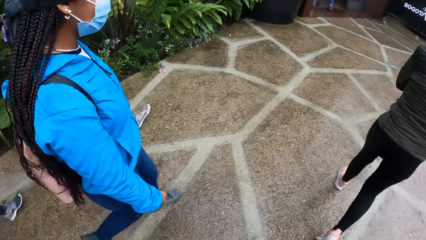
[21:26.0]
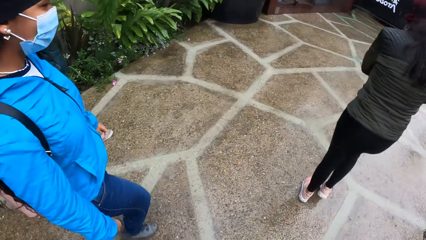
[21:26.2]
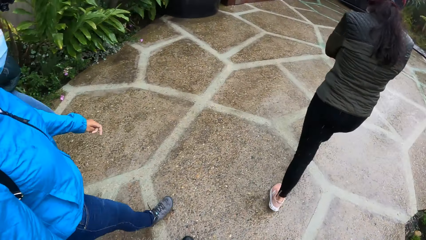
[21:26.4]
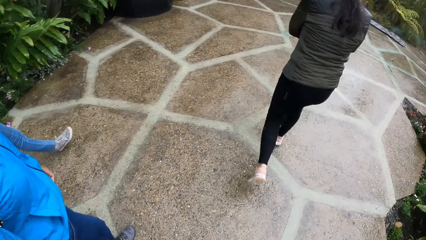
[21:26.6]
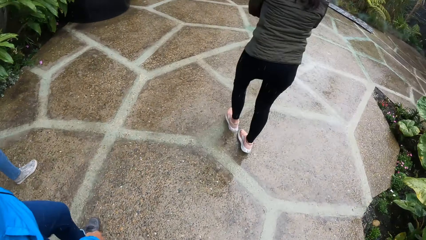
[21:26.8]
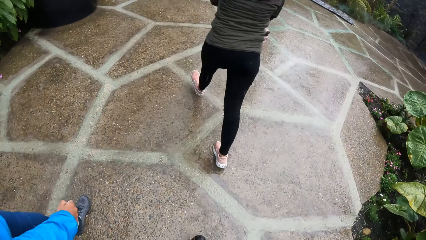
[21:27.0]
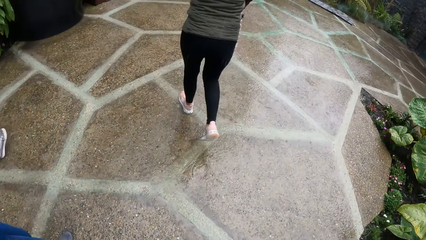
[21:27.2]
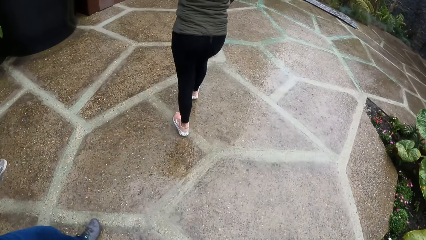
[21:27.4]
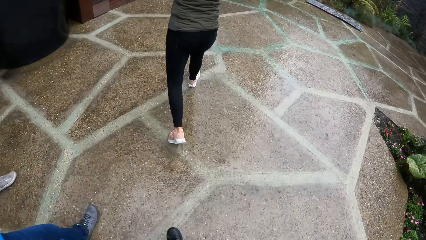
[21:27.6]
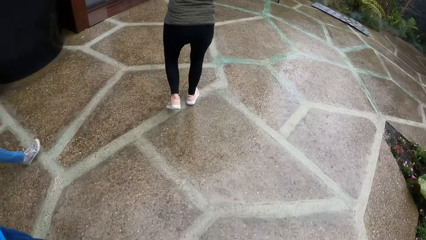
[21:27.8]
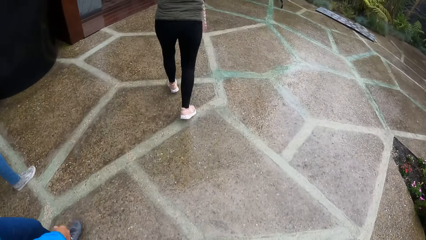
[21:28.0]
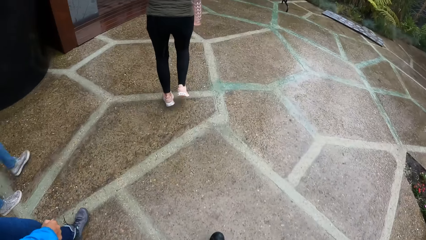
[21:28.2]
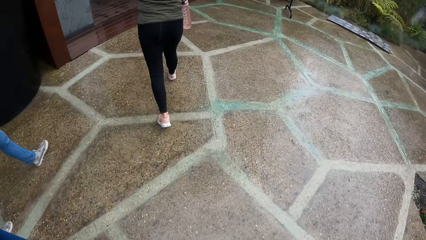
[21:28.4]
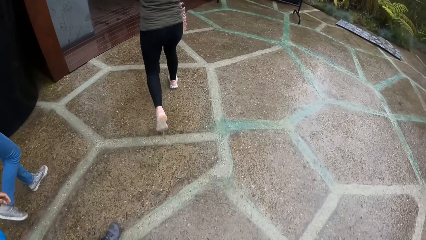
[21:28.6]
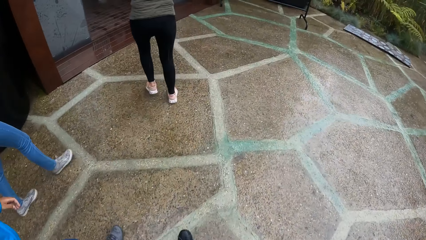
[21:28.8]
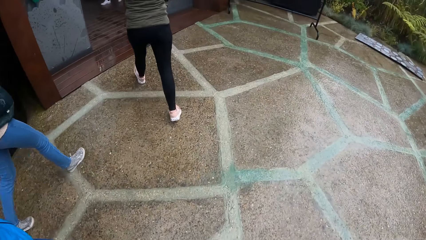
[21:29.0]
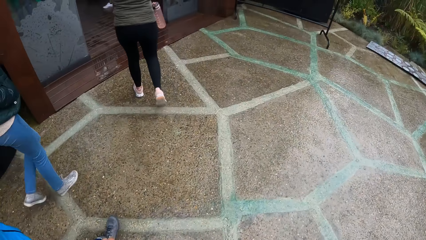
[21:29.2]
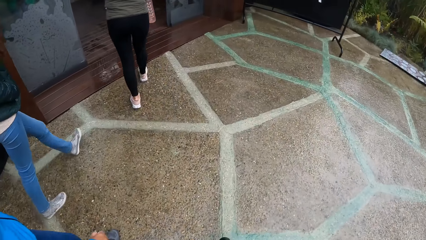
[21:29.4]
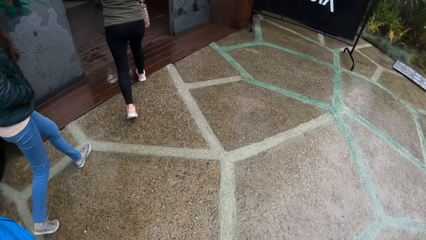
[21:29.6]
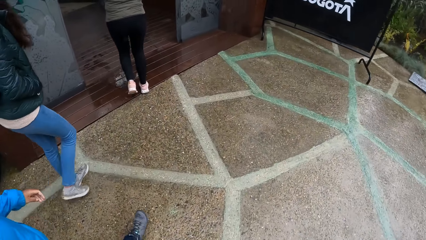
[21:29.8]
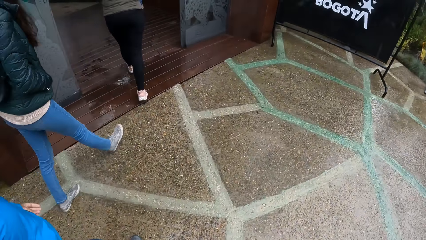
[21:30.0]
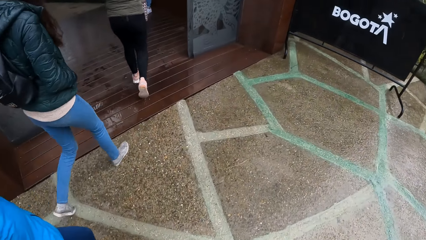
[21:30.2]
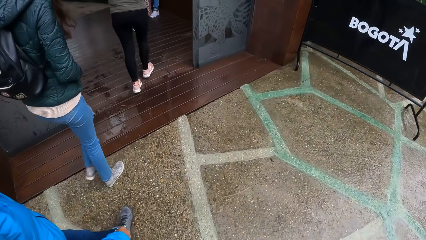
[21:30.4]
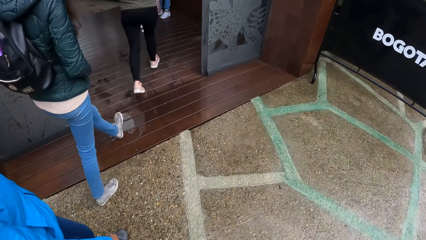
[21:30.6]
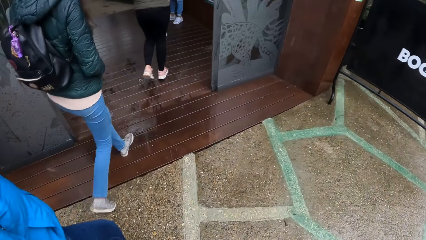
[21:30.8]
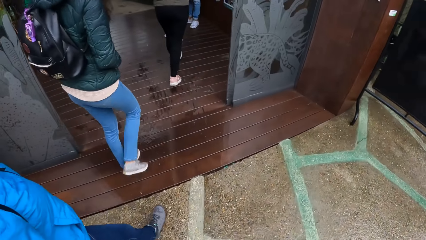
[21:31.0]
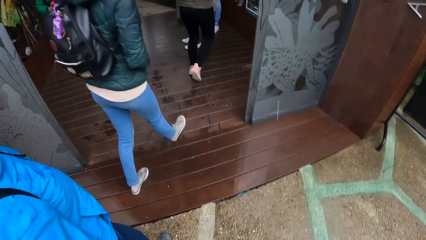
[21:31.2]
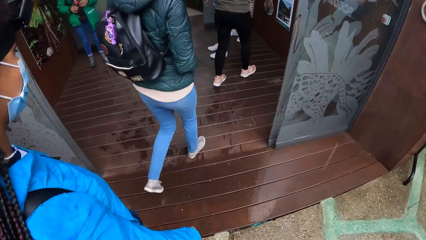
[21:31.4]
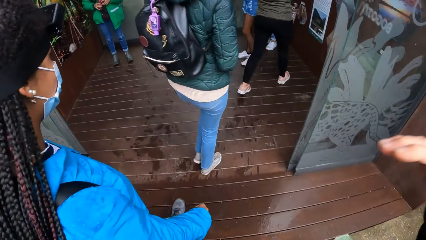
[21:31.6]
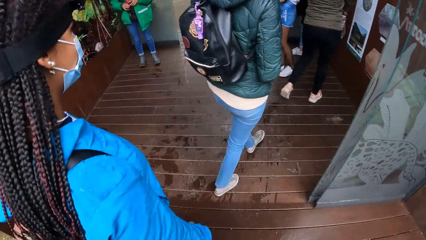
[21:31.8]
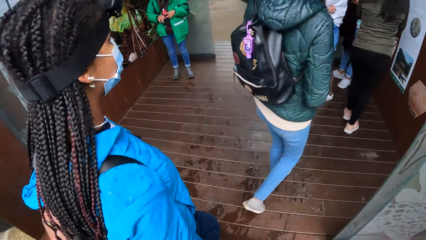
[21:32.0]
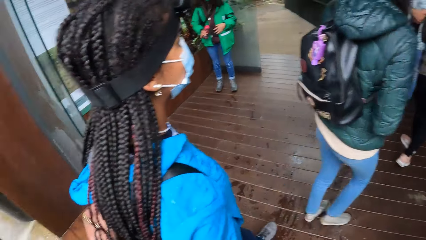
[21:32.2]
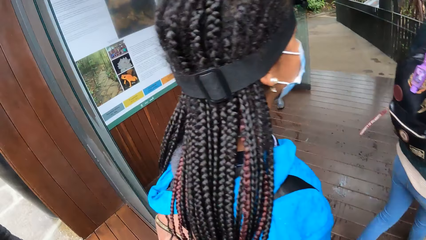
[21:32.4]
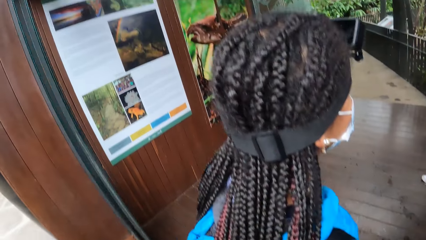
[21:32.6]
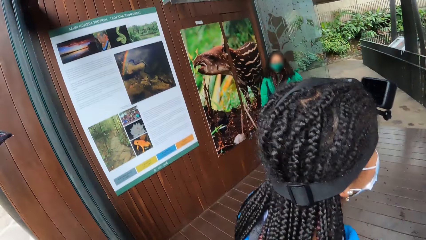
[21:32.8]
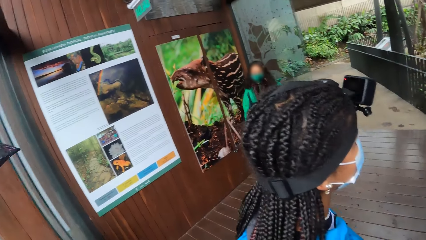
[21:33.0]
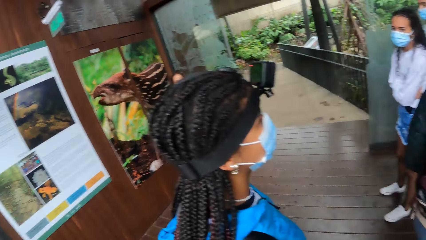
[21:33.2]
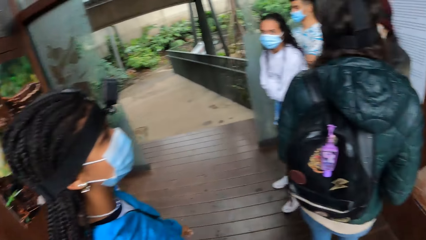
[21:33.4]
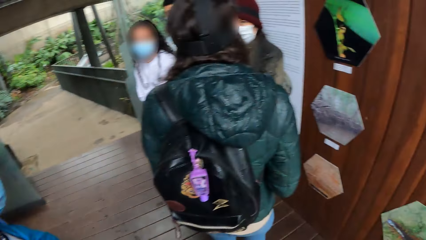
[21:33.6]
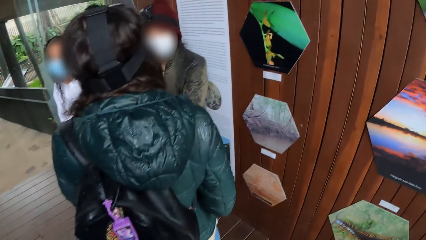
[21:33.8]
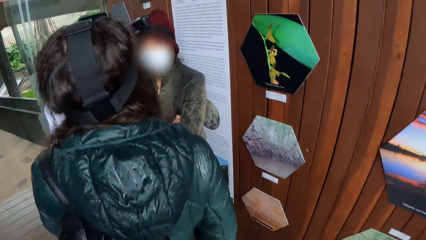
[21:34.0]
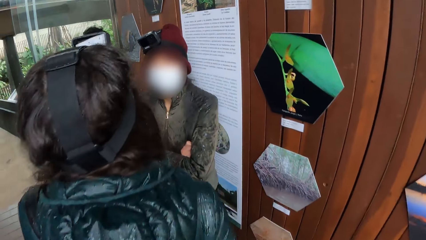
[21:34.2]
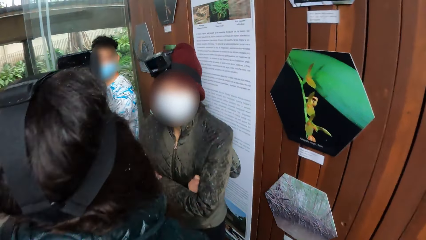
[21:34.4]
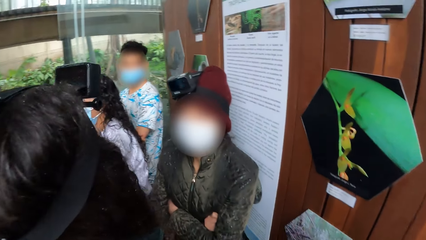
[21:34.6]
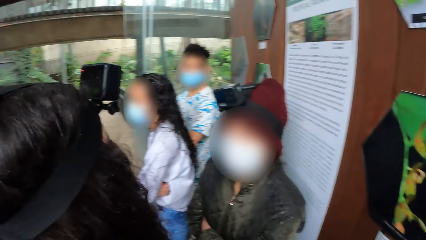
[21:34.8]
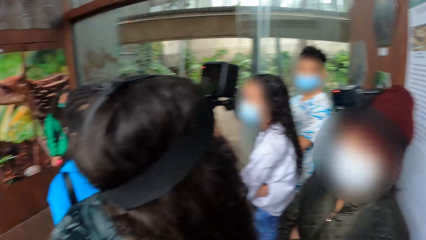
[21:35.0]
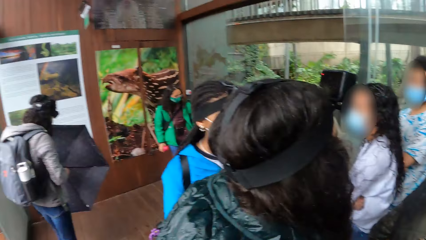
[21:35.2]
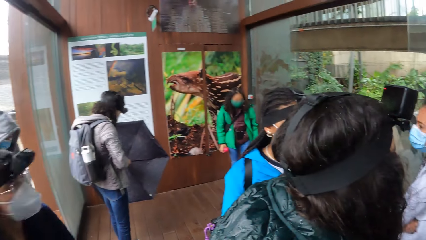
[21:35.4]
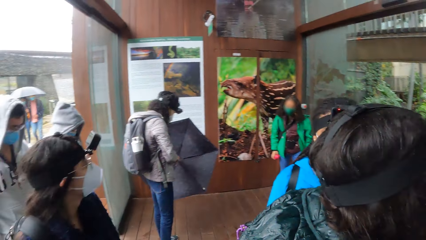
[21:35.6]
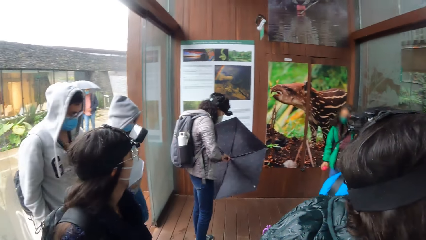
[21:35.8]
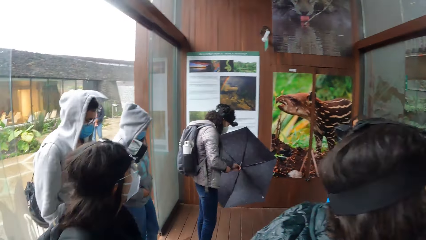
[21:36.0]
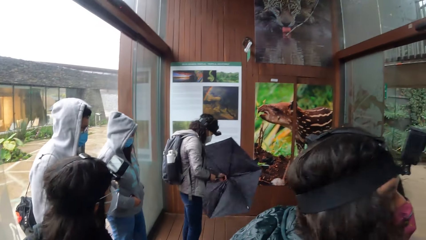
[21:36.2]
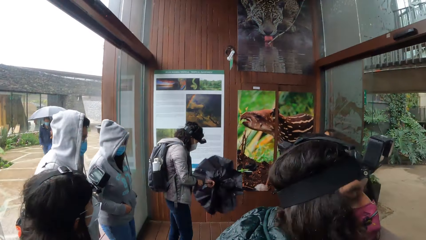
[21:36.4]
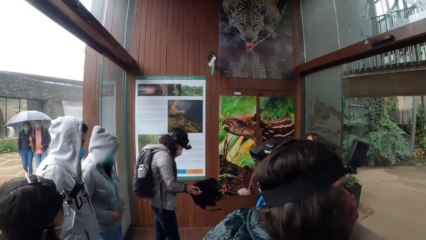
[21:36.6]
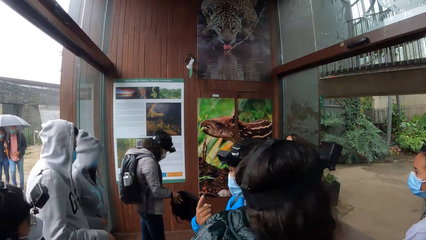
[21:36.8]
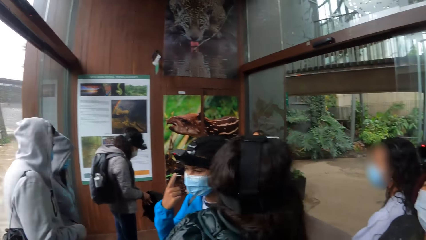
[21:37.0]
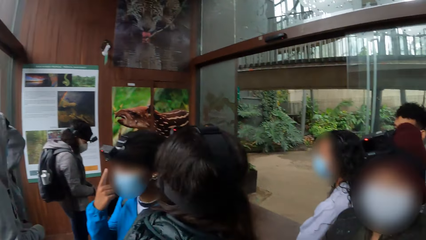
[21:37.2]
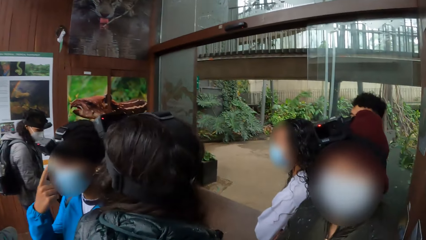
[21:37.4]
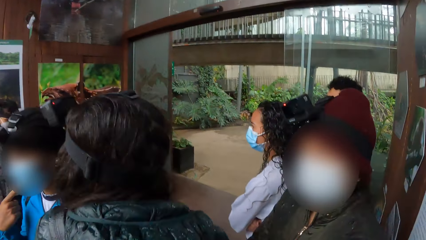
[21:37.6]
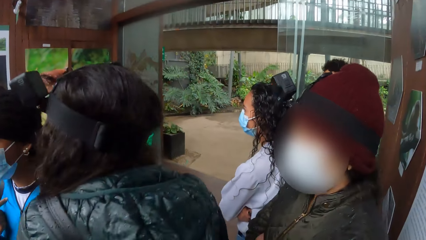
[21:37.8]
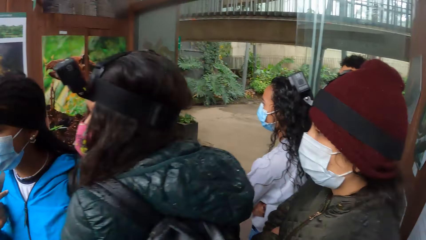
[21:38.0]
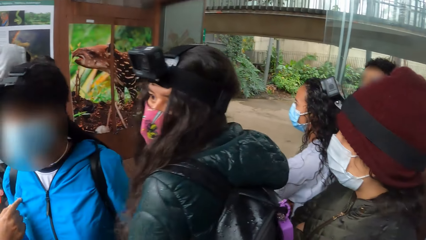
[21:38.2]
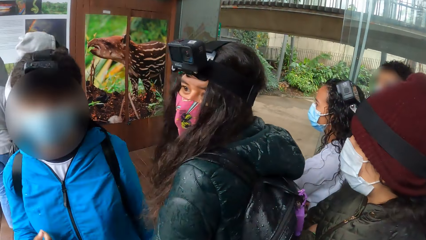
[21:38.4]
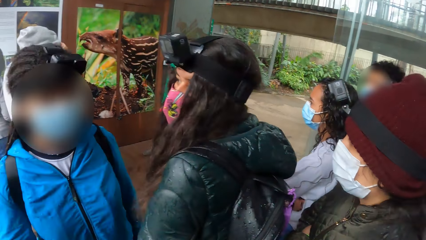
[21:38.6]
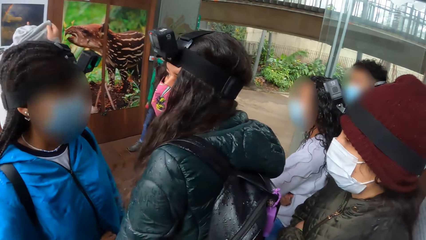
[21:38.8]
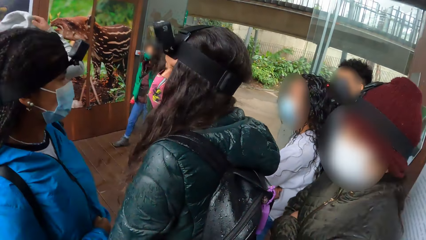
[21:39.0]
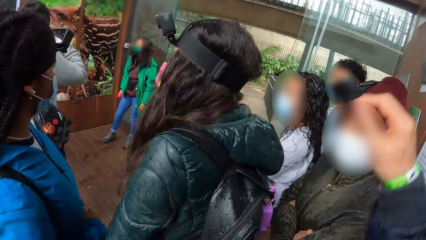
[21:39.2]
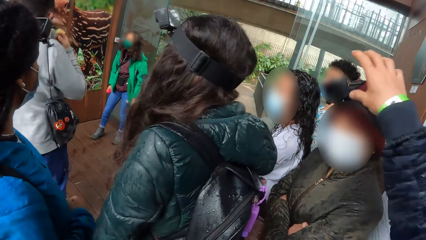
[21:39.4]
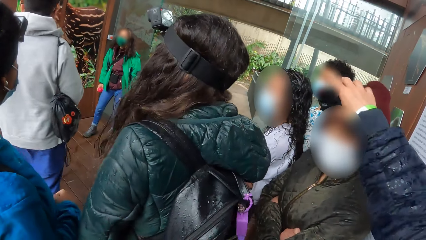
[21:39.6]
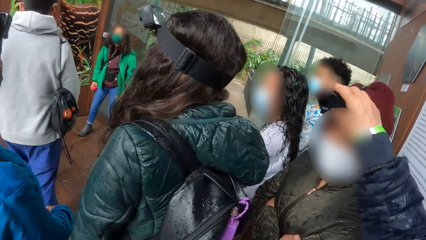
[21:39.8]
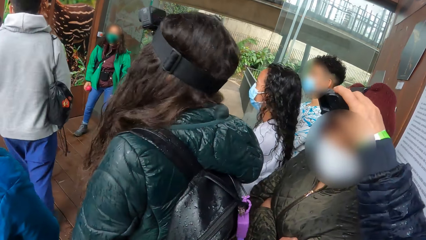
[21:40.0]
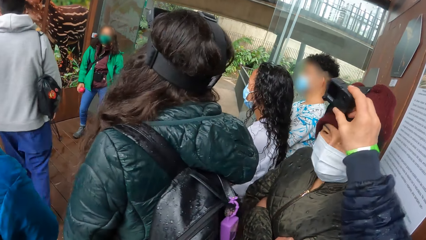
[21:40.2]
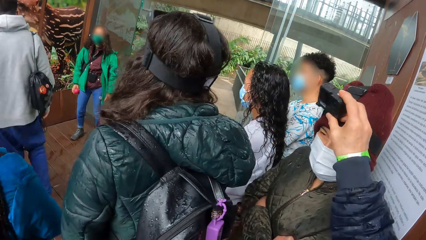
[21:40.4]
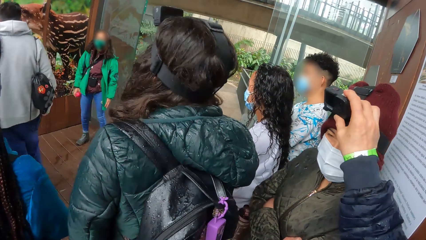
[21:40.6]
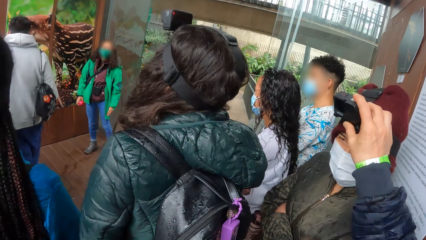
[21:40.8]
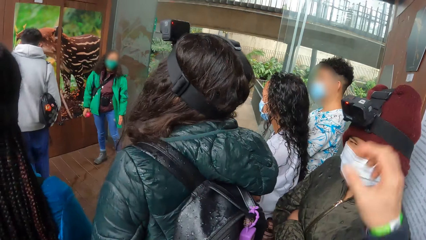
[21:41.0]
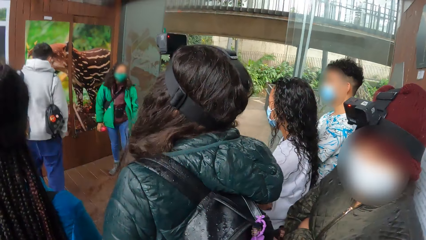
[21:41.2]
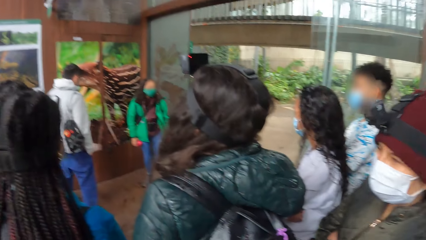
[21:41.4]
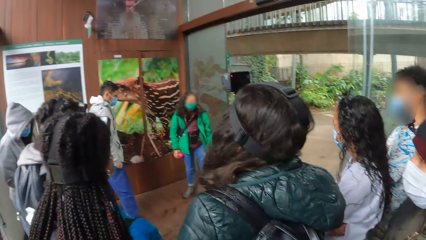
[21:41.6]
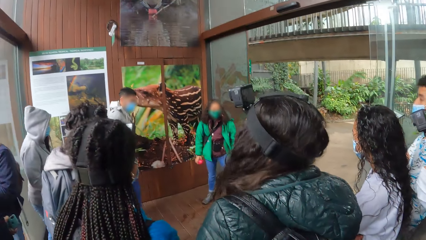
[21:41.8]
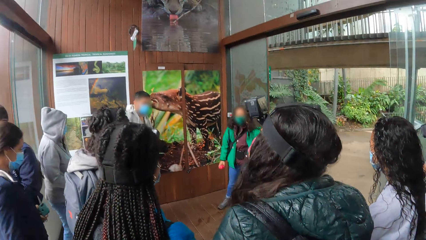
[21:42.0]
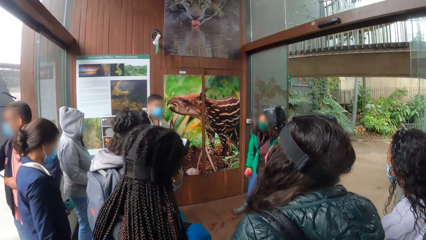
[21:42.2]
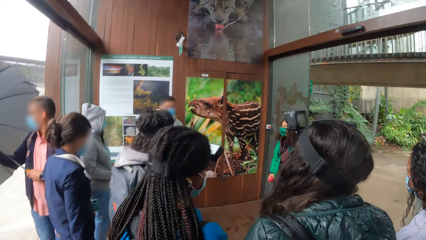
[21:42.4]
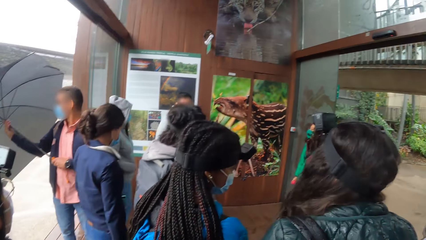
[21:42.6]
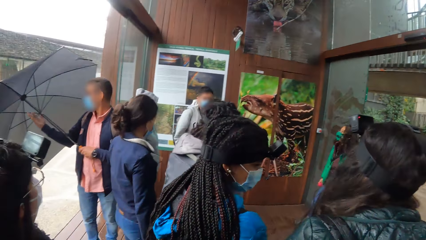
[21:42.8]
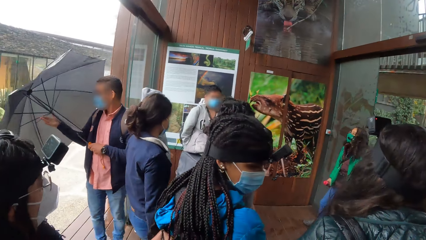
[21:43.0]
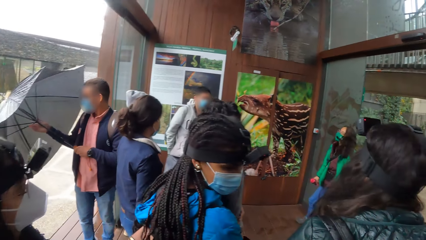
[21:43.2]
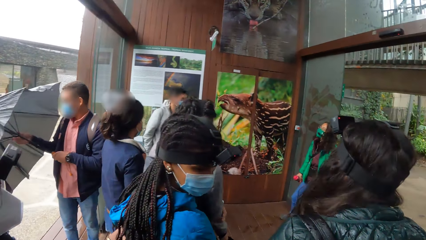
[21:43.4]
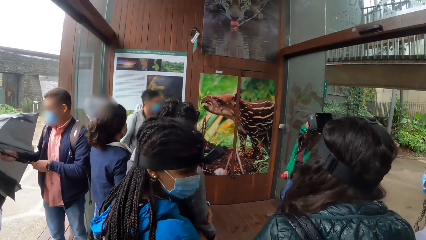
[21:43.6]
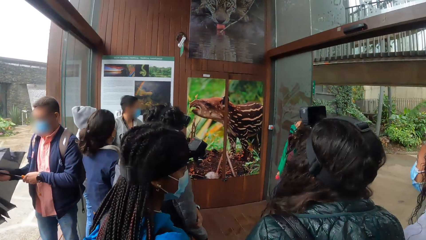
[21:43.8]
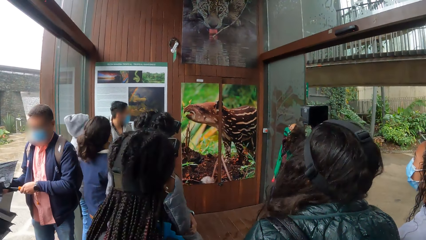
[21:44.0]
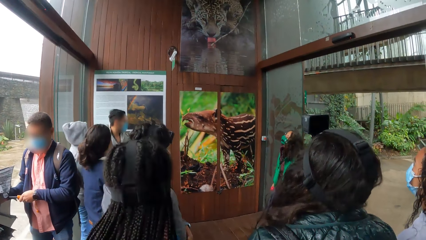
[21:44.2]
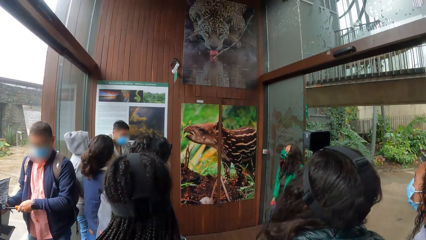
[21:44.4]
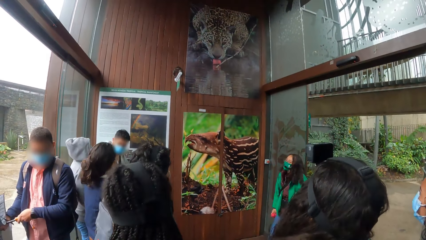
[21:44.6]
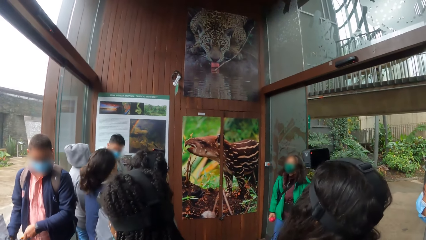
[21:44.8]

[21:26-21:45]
The camera wearer walks into a room. She looks around. A woman folds the umbrella. The camera wearer stares around. She adjusts another woman's camera with her right hand. She looks around. A man closes the umbrella.
